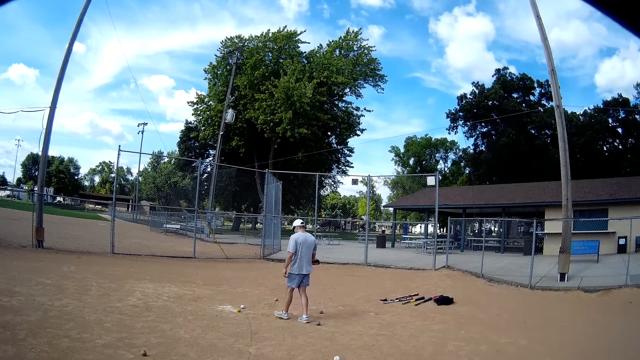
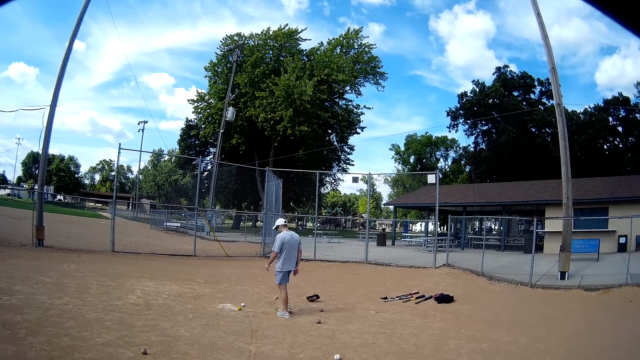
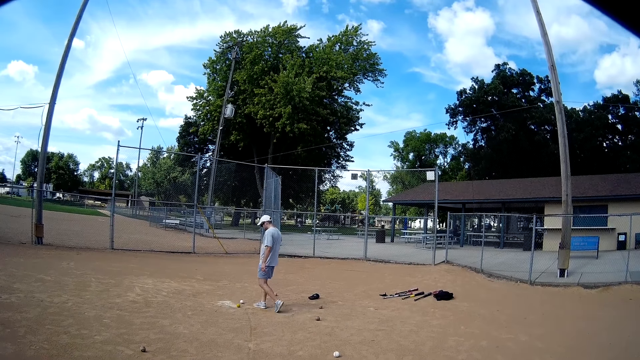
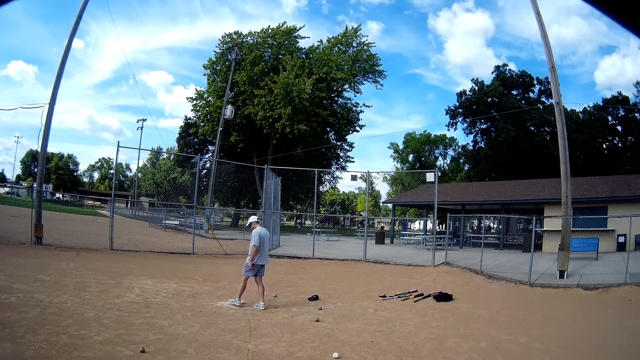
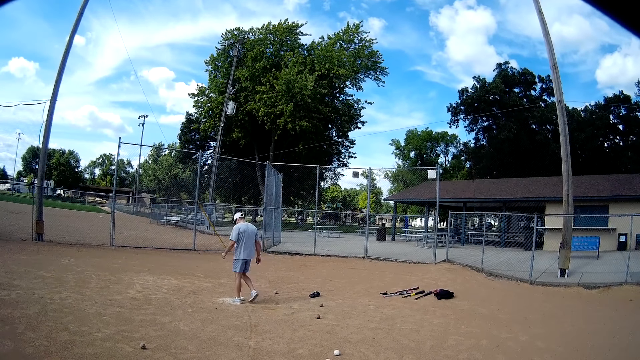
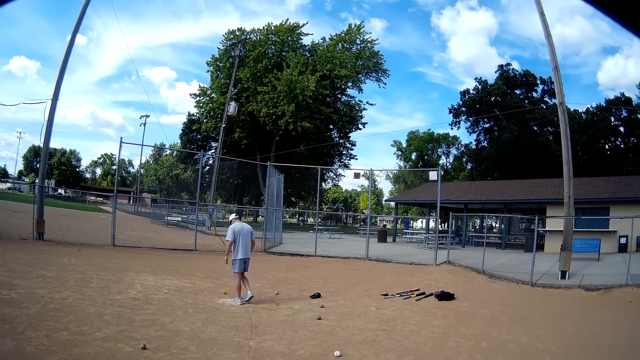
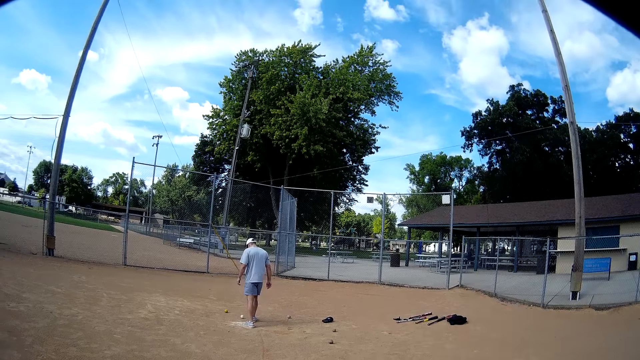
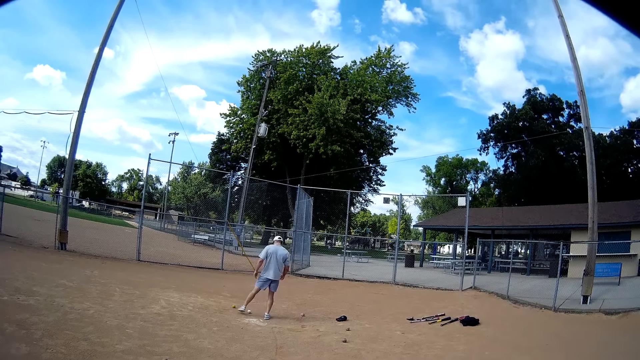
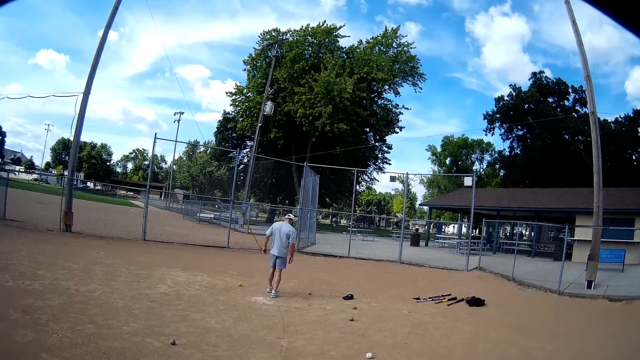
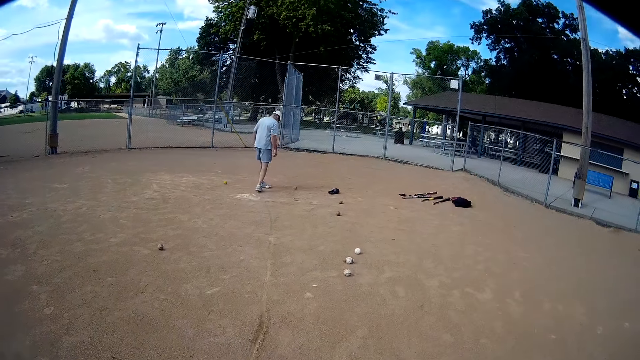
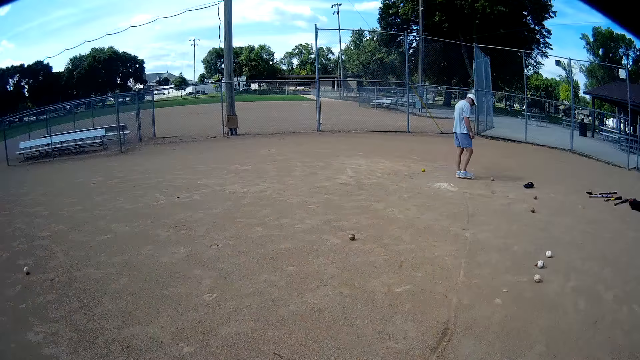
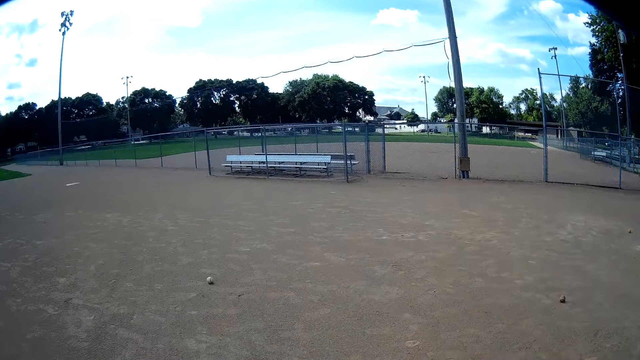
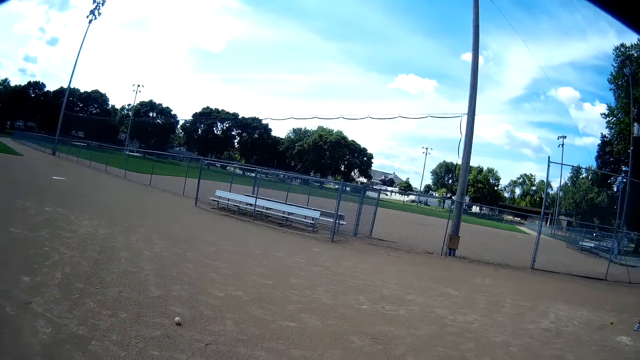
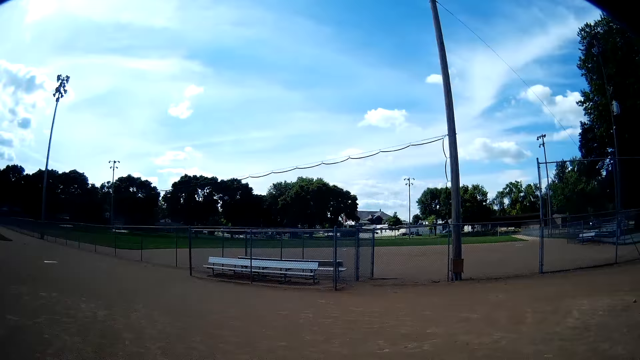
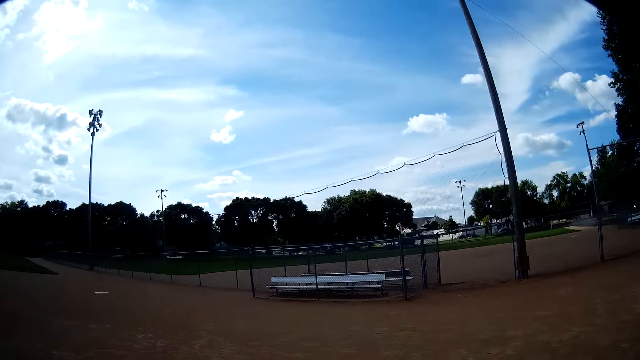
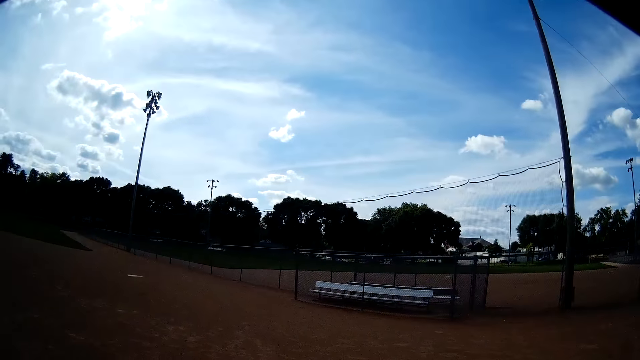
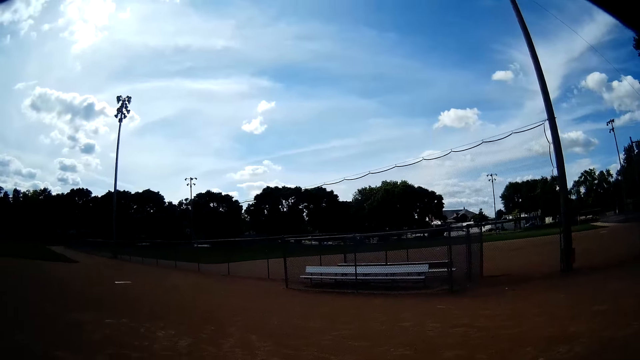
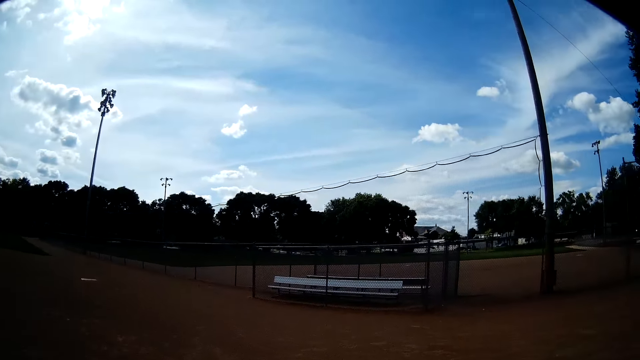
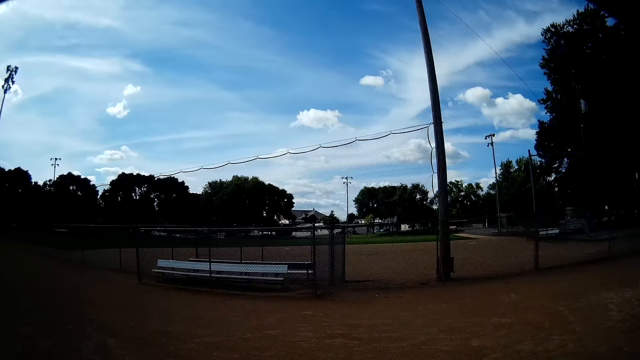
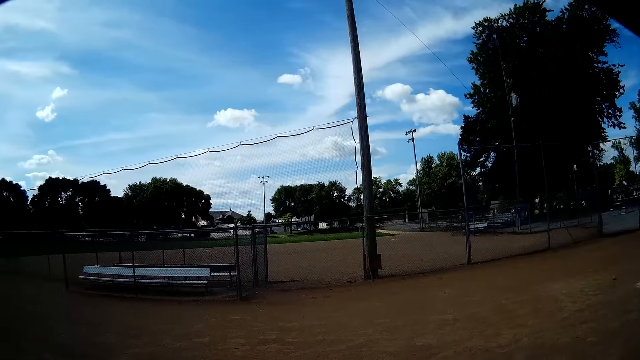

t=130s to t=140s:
A man throws a baseball glove on the ground. The man kicks the baseball with his leg repeatedly. The camera wearer walks around the field.

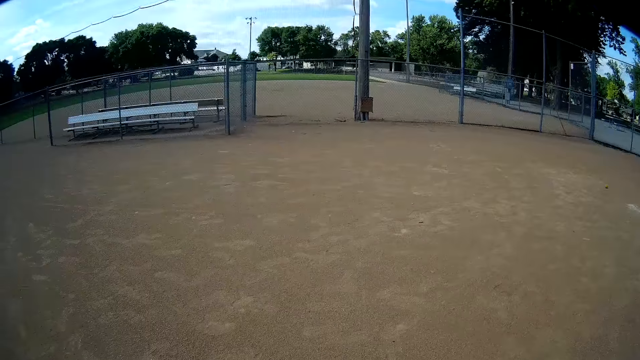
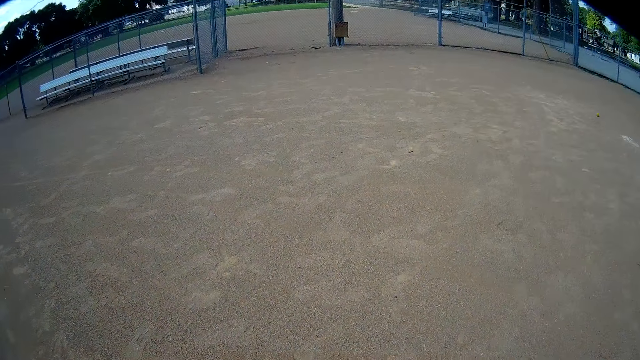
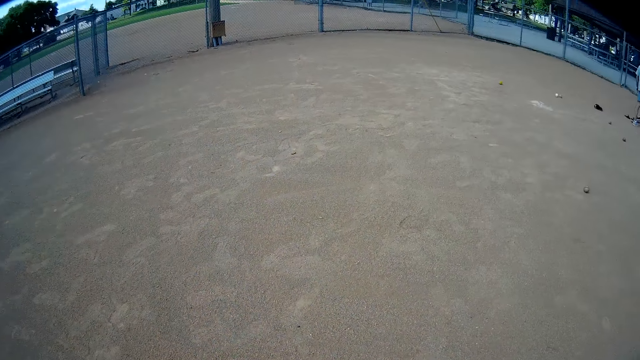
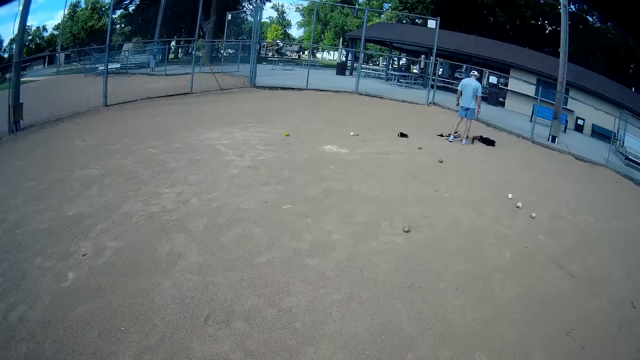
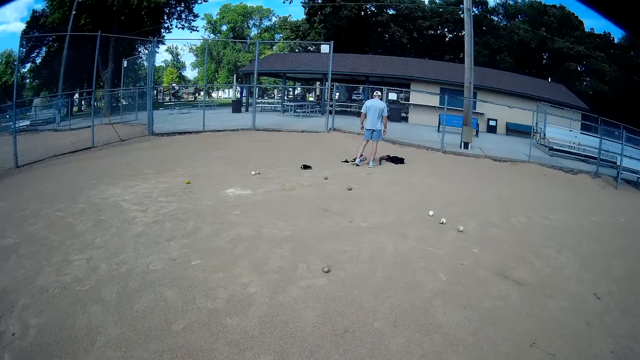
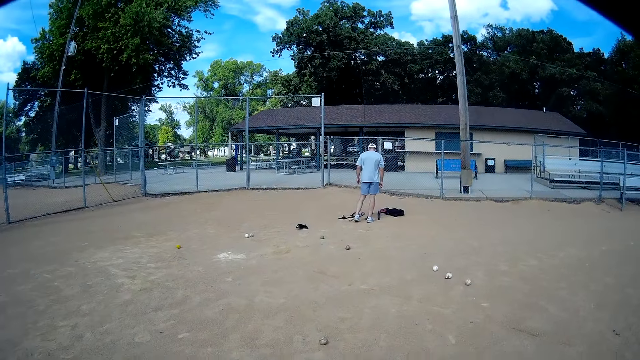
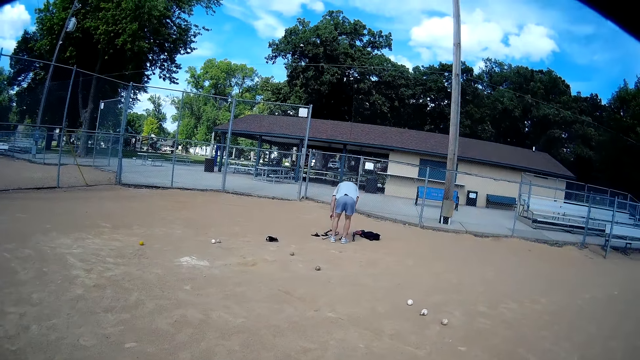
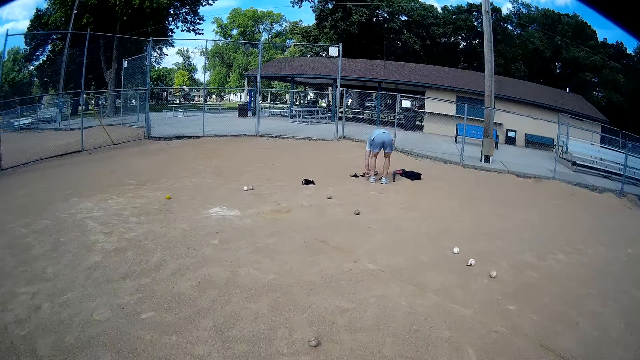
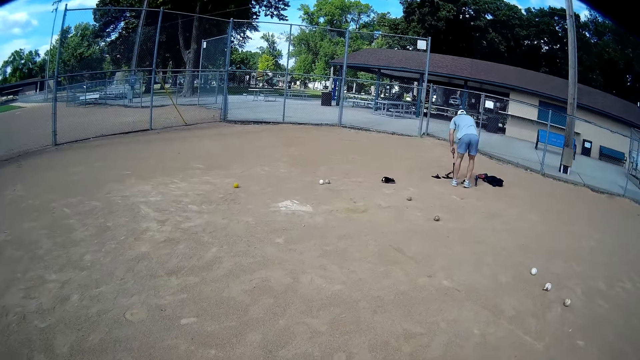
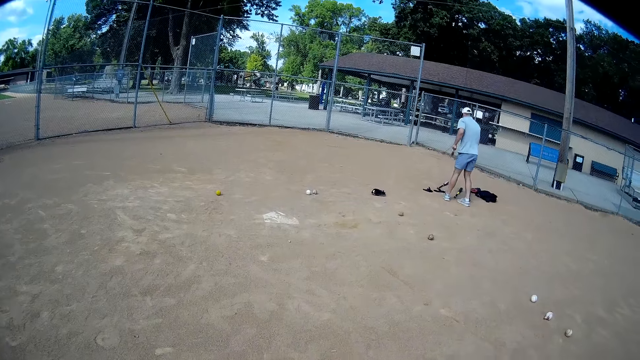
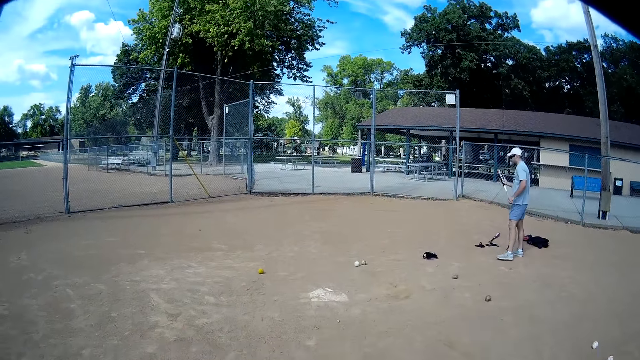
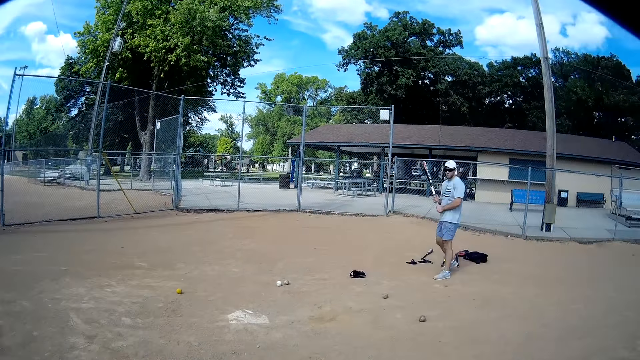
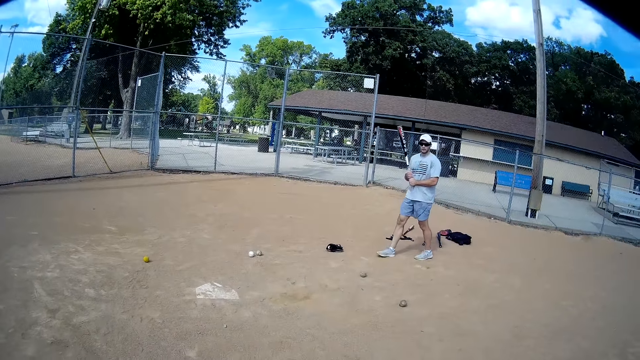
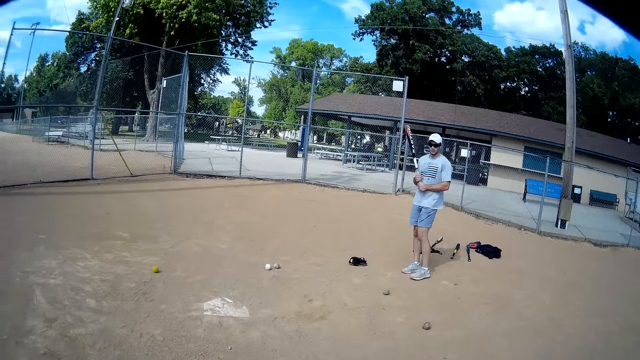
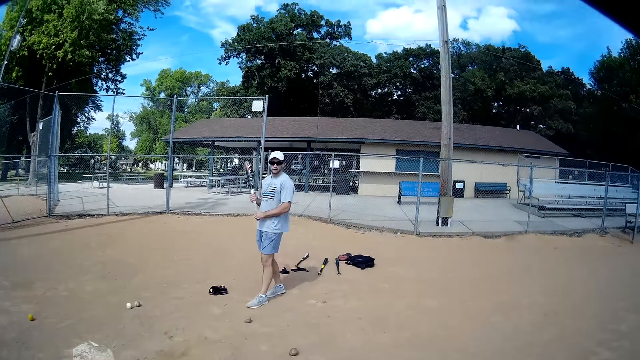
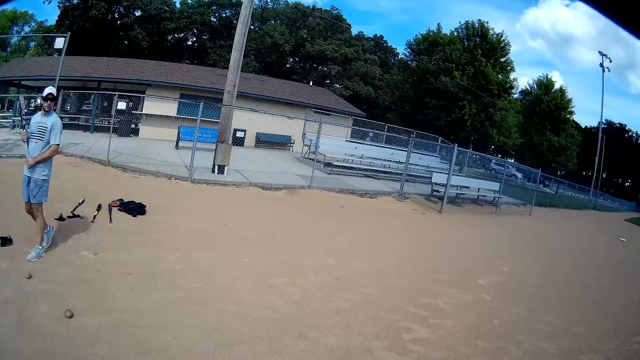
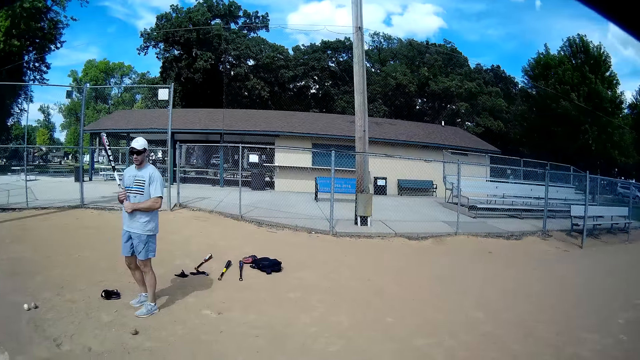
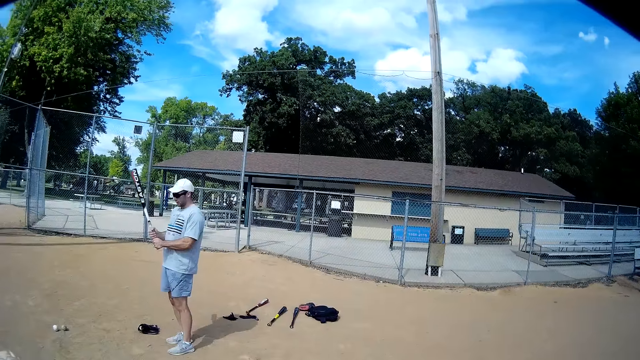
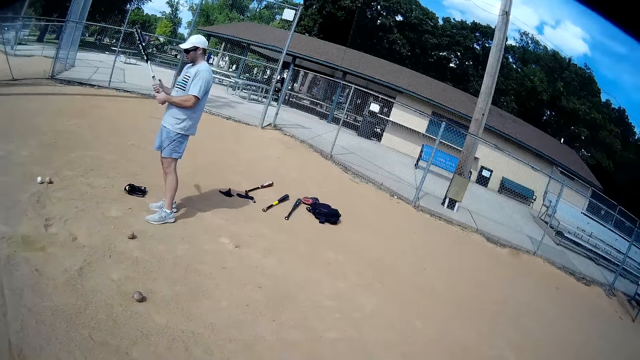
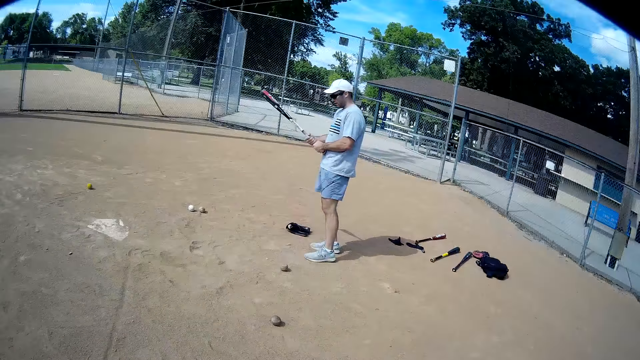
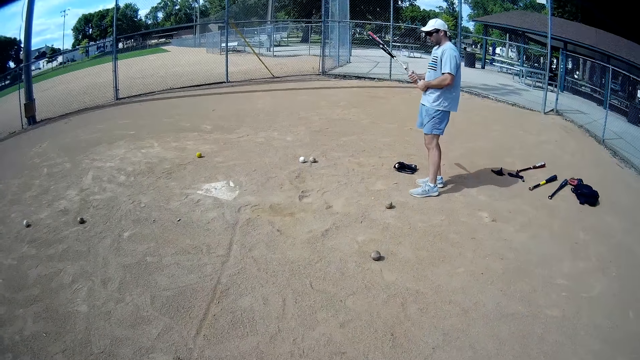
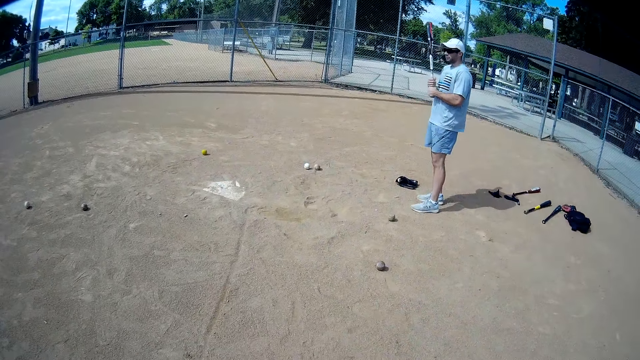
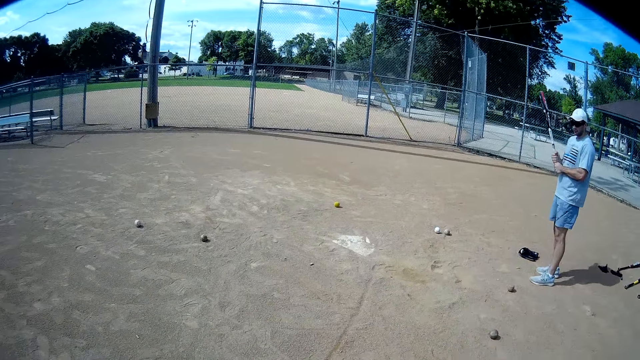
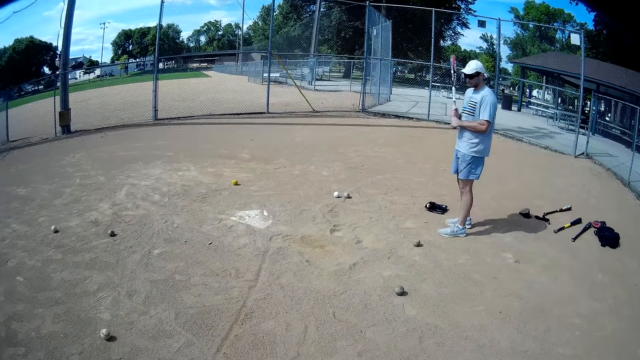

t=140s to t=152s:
A man stands on the field and bends. The man picks up a baseball bat from the ground with his left hand. He stands up, holds the baseball bat with both hands and walks around the field. He stands on the ground and lifts the baseball bat.
